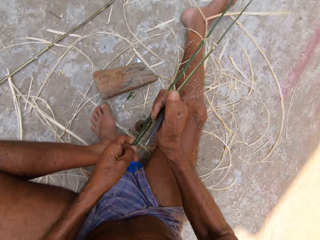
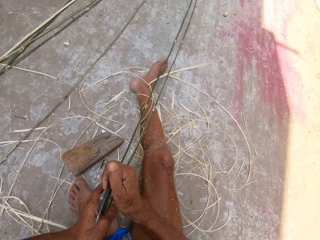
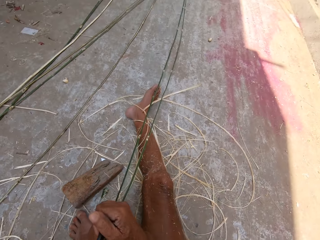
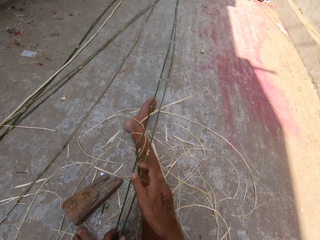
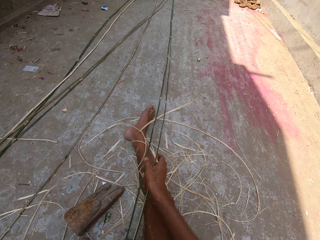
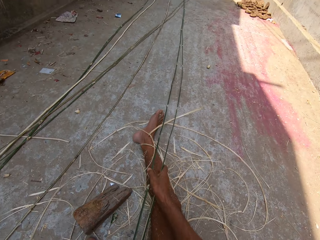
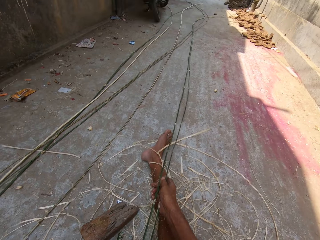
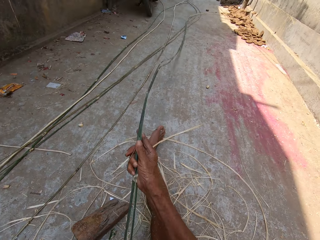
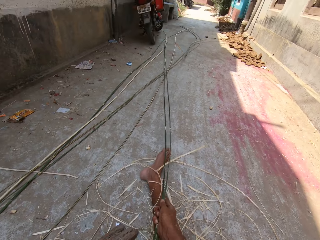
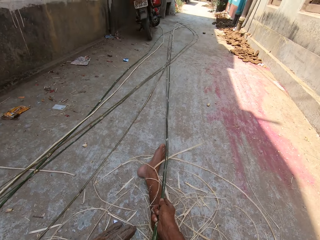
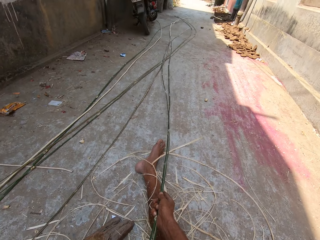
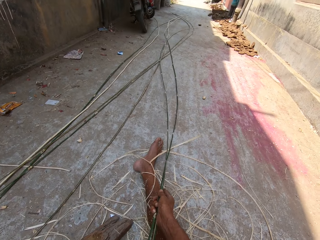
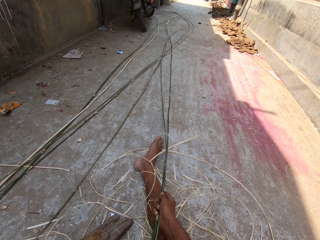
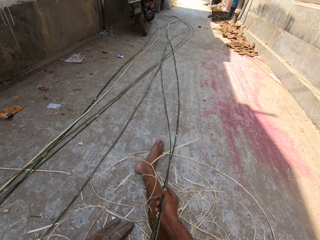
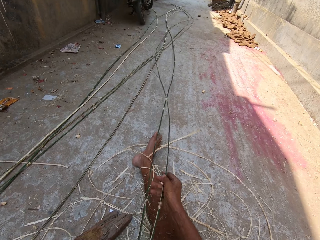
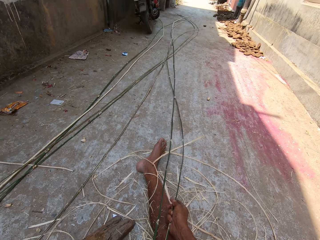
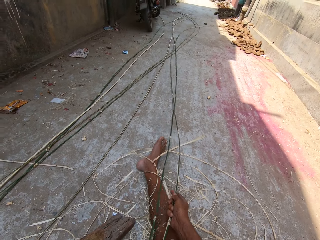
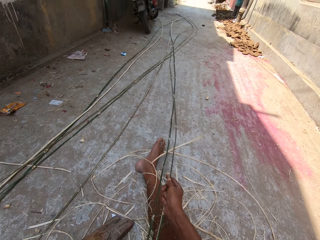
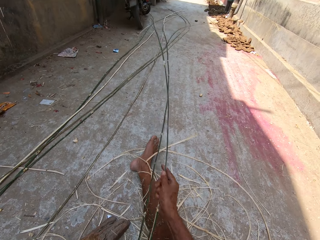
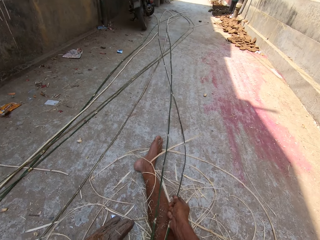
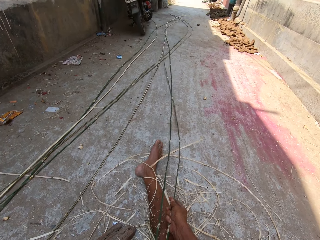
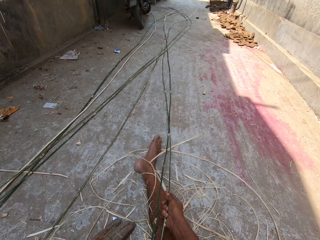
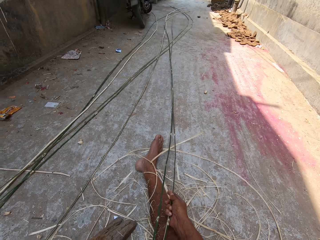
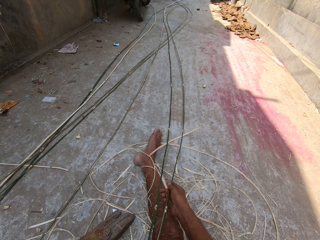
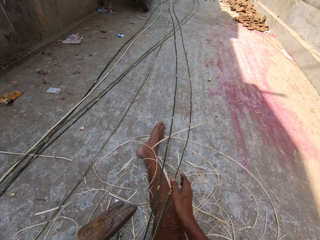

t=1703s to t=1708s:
The camera wearer passes the sickle from his right hand to his left hand. He shakes the fiber. He moves the bamboo stick with his right hand.

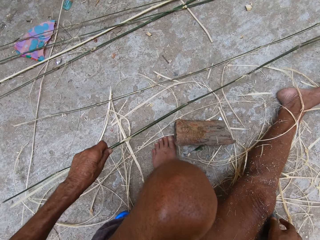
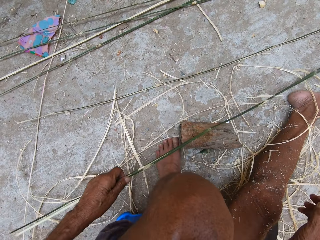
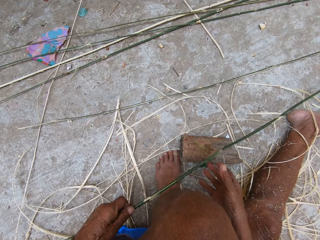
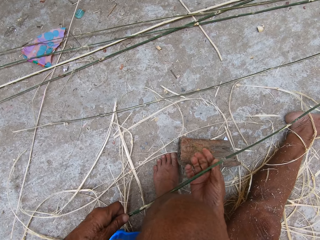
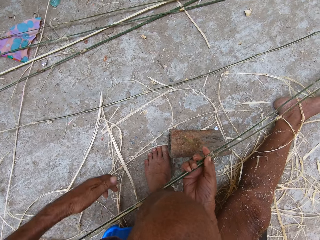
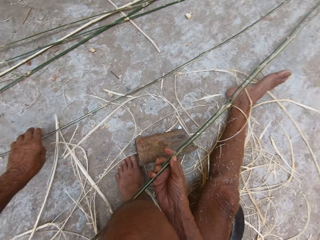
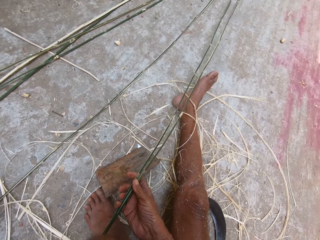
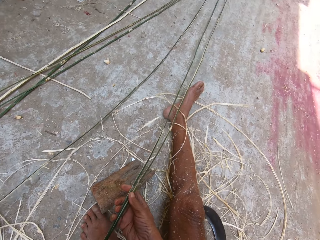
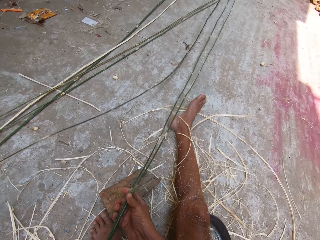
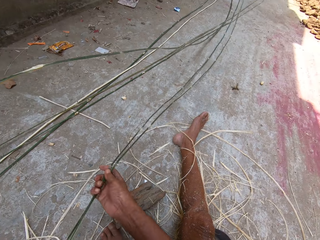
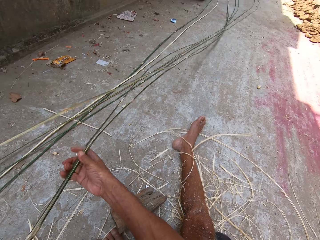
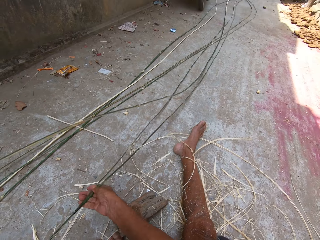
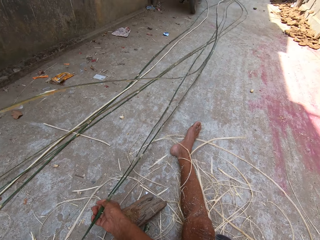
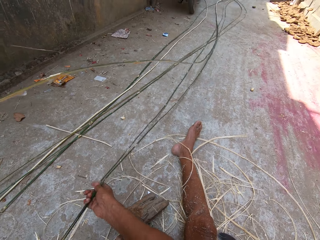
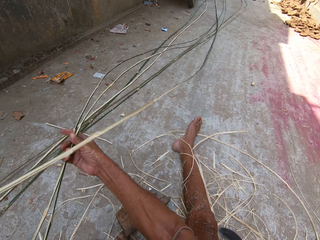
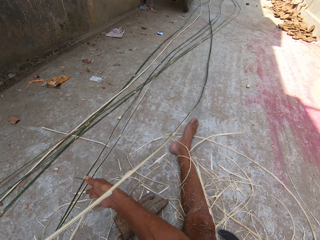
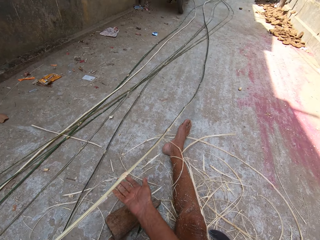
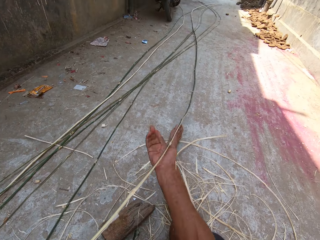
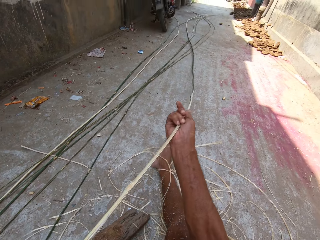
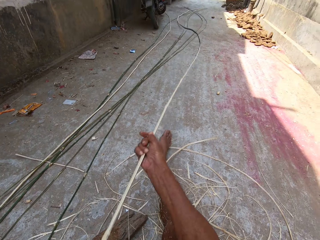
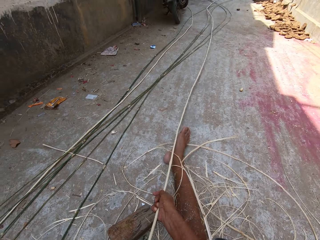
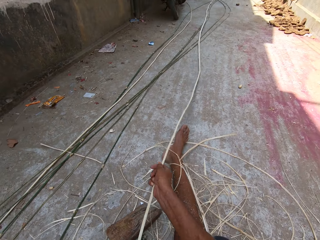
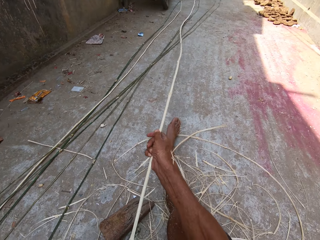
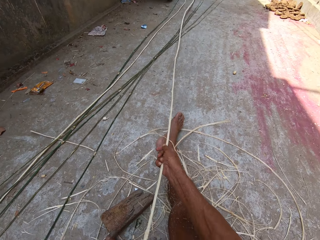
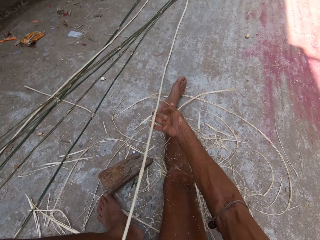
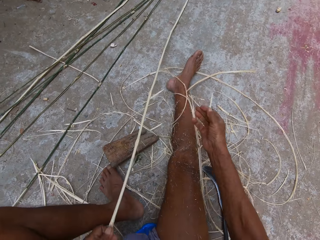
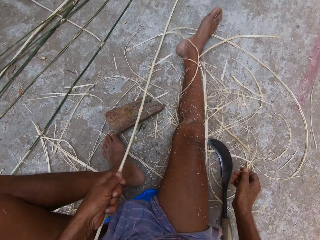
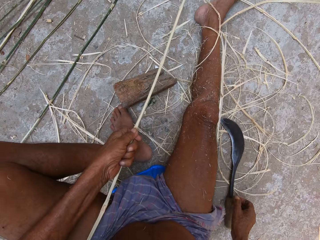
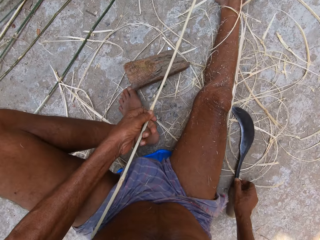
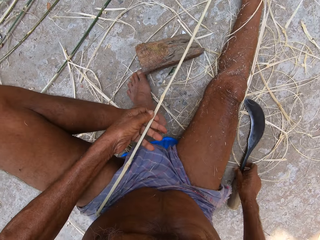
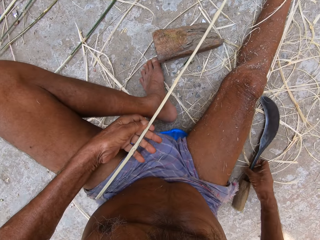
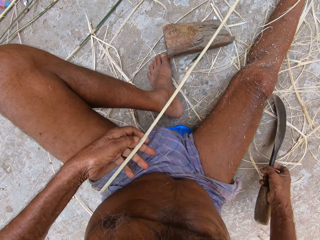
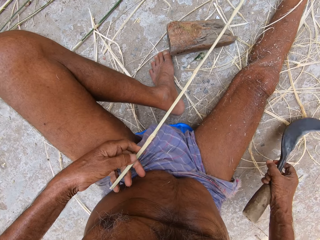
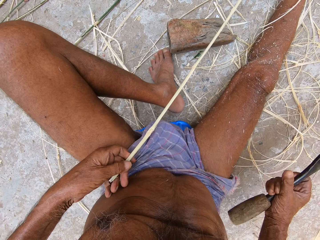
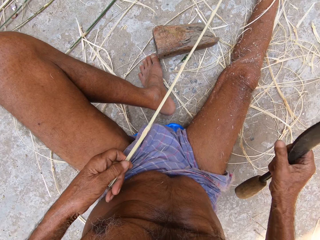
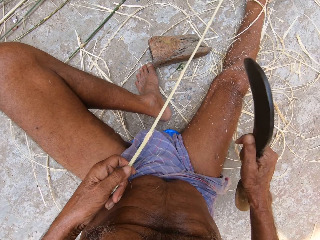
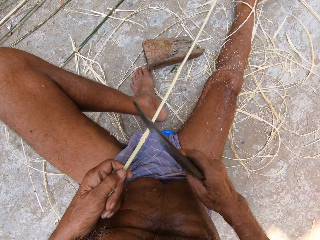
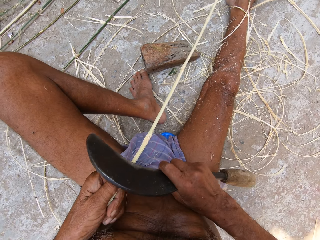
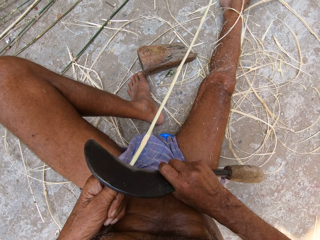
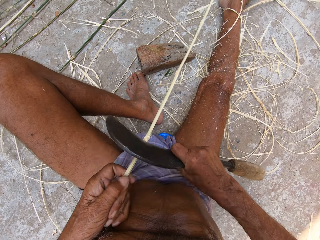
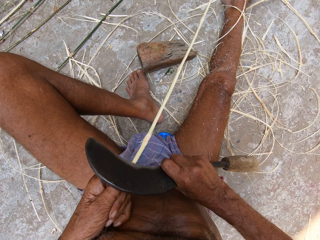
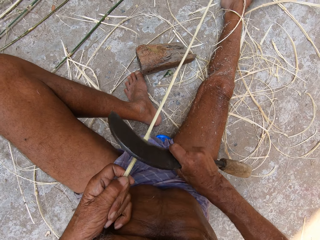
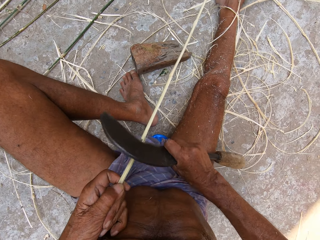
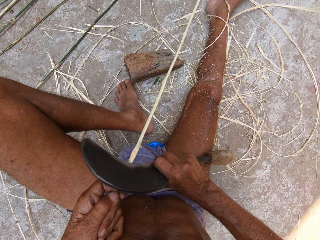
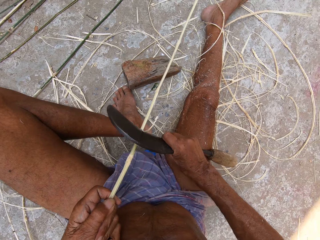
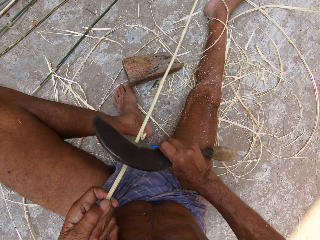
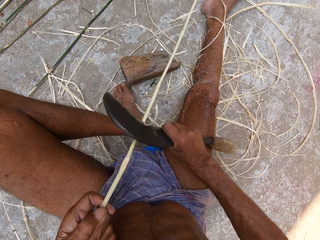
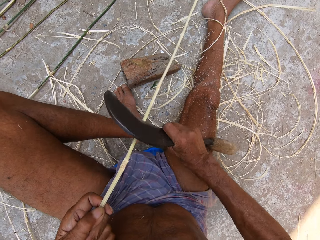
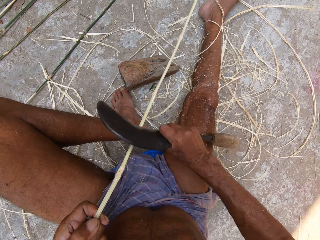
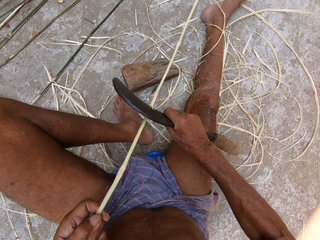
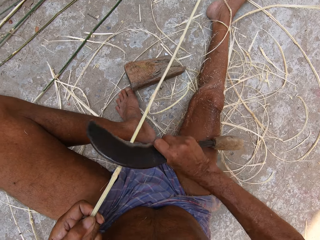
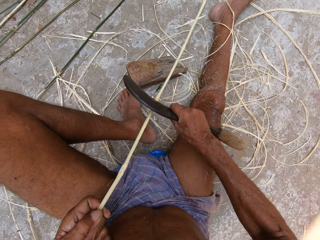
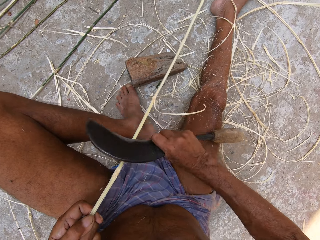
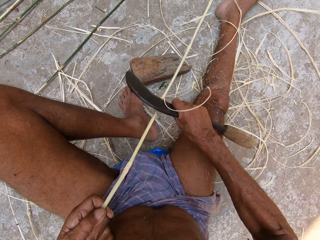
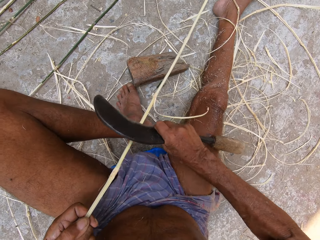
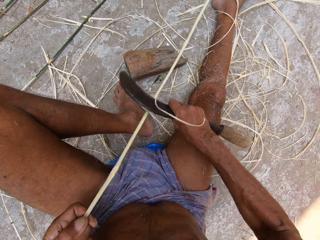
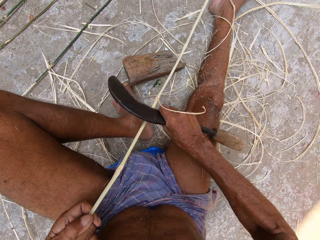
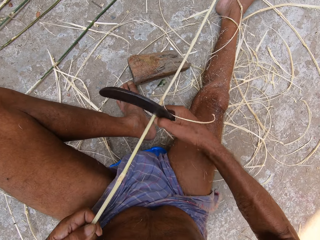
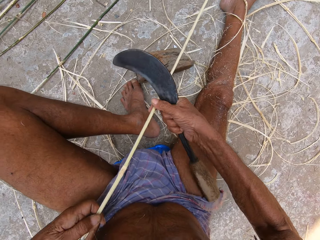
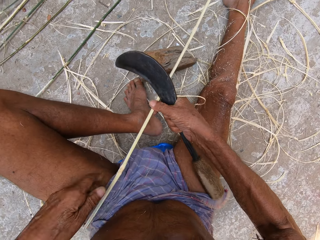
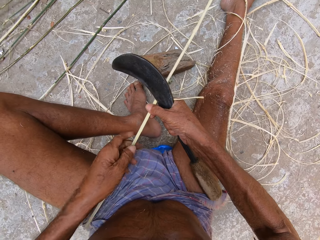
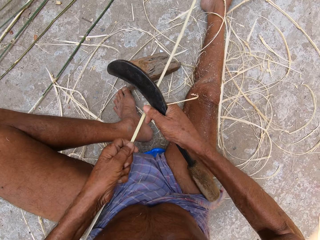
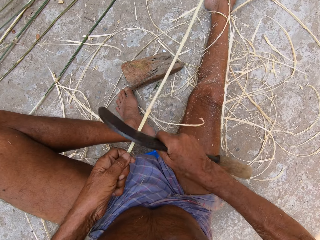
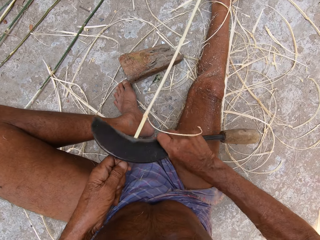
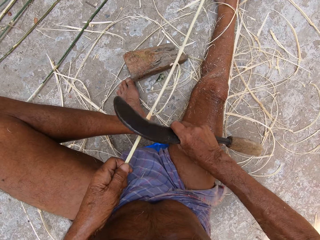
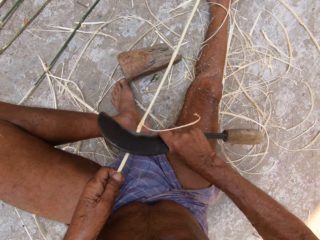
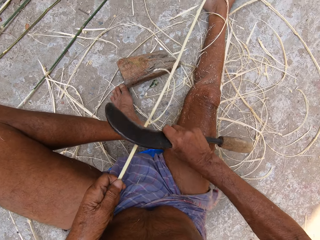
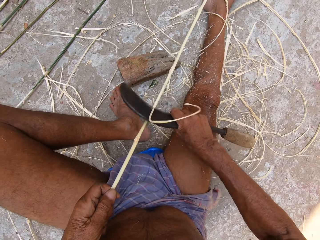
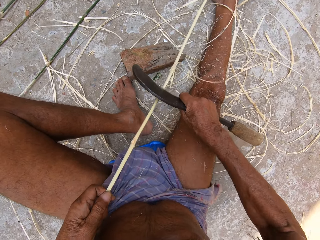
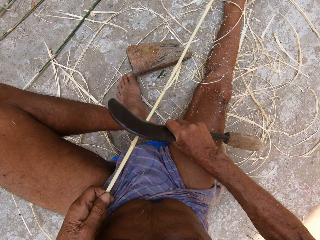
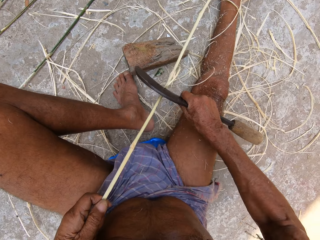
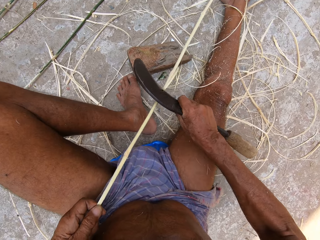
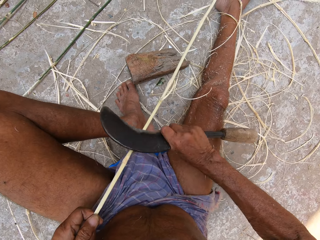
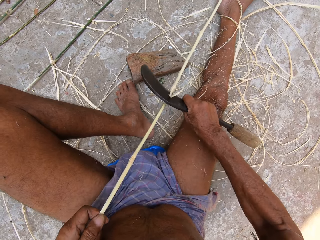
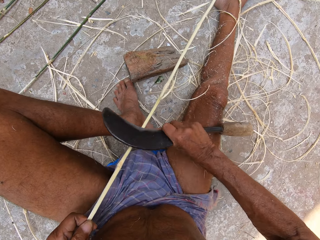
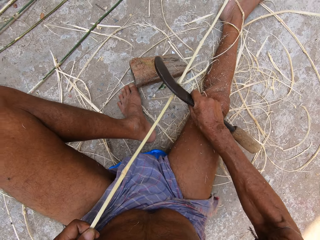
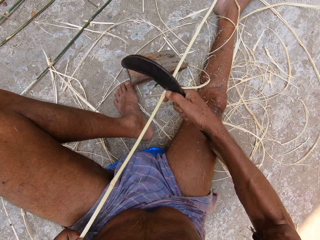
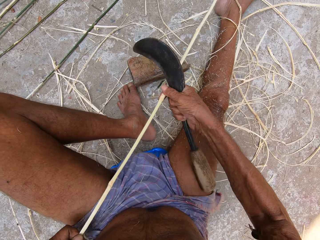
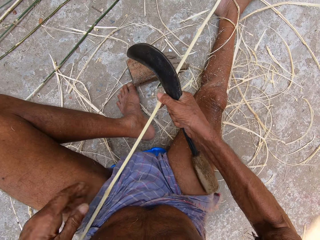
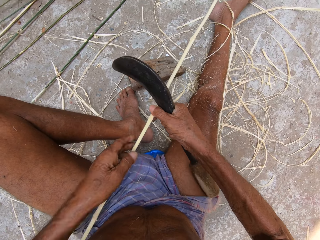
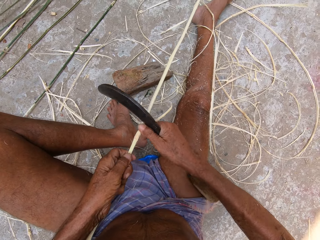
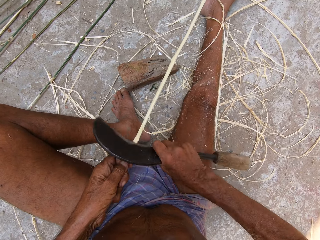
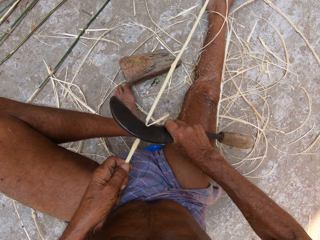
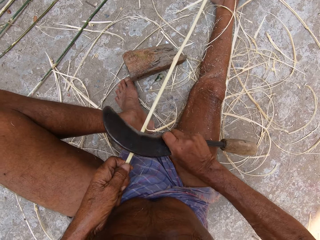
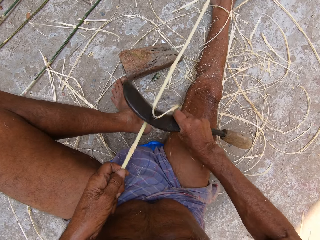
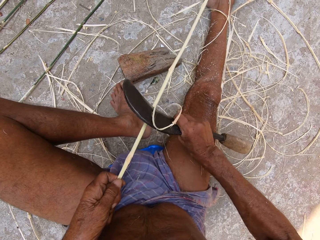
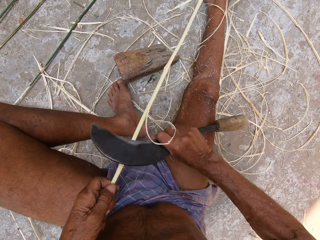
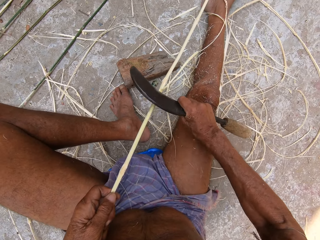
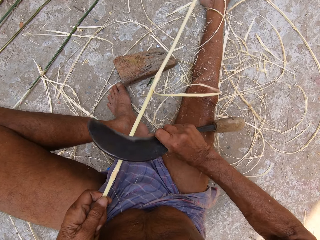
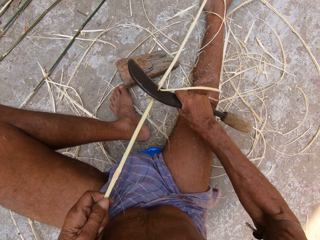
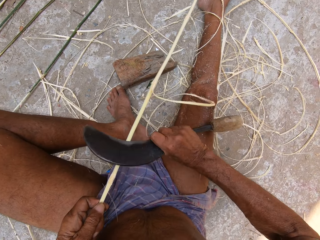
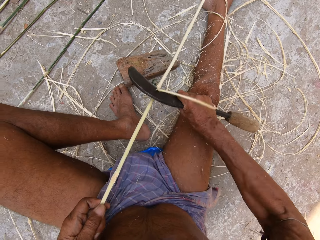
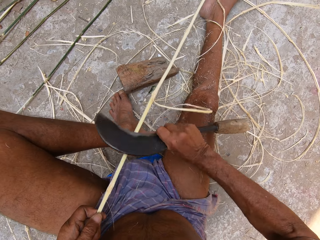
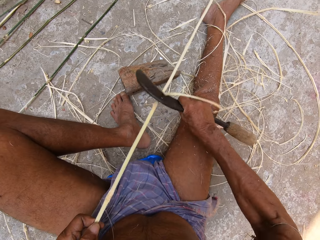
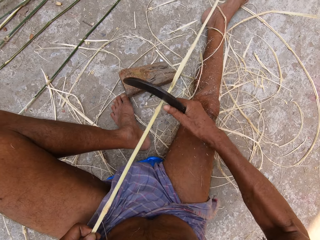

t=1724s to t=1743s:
The camera wearer passes the bamboo stick from his left hand to his right hand. He picks the bamboo stick from the ground with his left hand. He drops the bamboo stick on the ground with his right hand. He holds the bamboo stick with both hands. He holds the bamboo stick with his left hand. He picks the sickle from the ground with his right hand. He shaves the bamboo stick with the sickle in his right hand. He holds the bamboo stick with his right hand. He holds the bamboo stick with his left hand. He shaves the bamboo stick with the sickle in his right hand. He holds the bamboo stick with his right hand. He holds the bamboo stick with his left hand. He shaves the bamboo stick with the sickle in his right hand.
